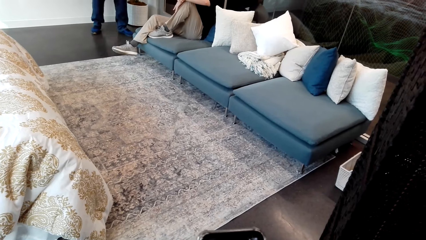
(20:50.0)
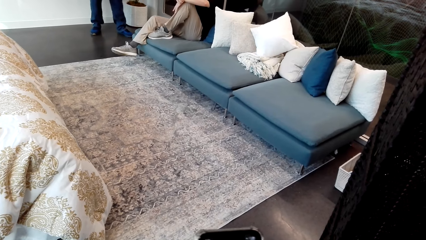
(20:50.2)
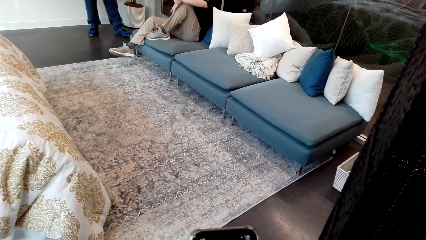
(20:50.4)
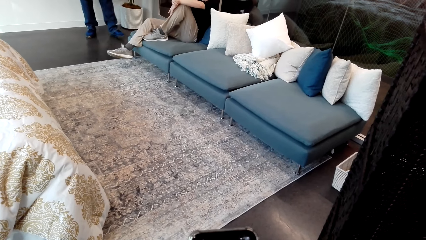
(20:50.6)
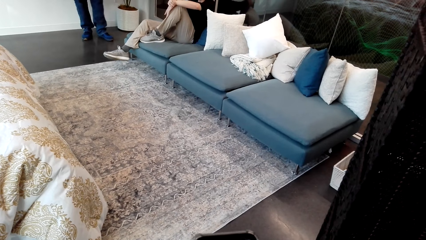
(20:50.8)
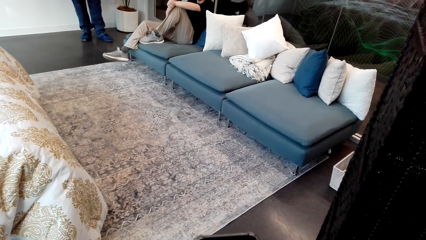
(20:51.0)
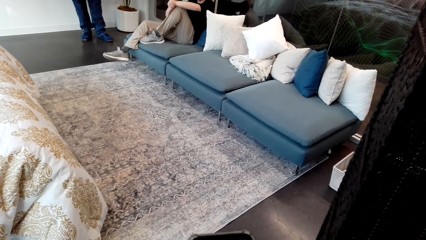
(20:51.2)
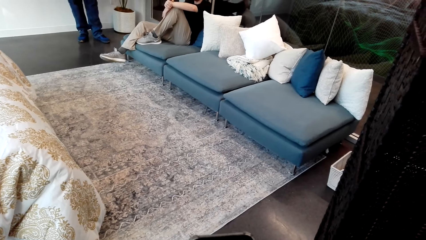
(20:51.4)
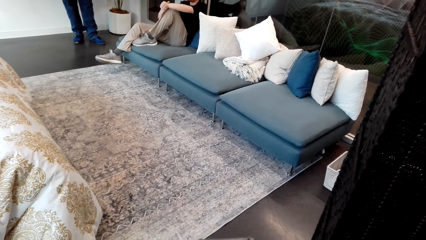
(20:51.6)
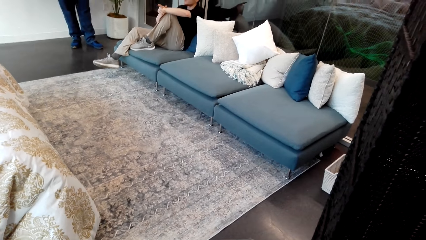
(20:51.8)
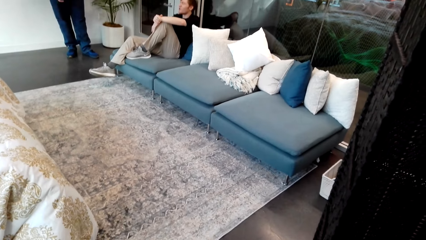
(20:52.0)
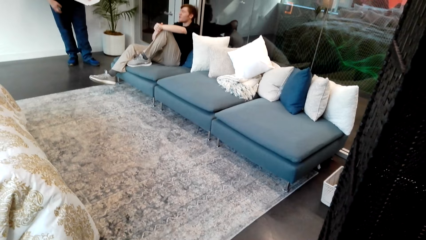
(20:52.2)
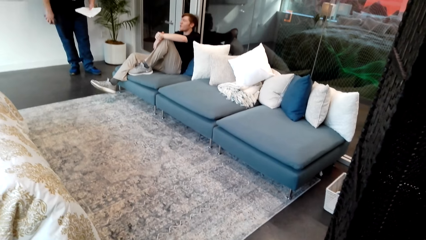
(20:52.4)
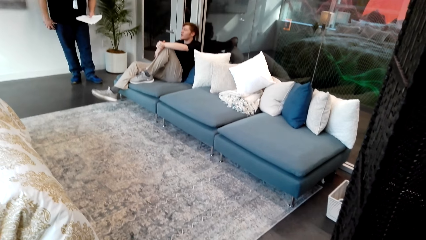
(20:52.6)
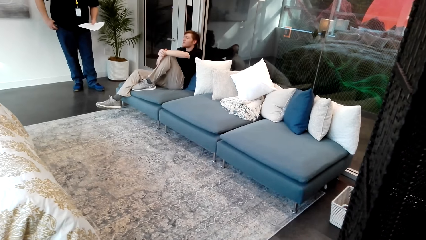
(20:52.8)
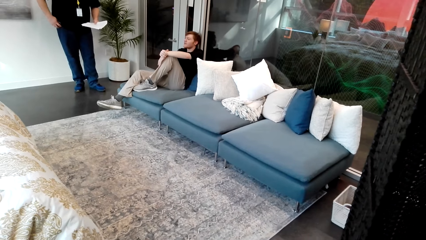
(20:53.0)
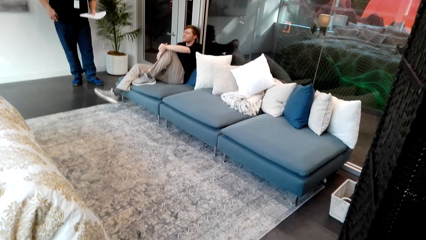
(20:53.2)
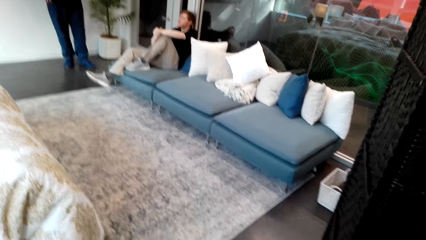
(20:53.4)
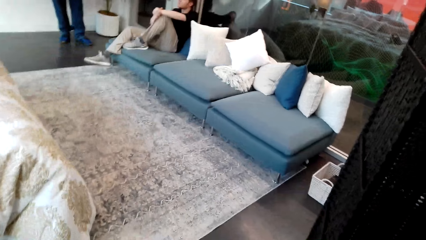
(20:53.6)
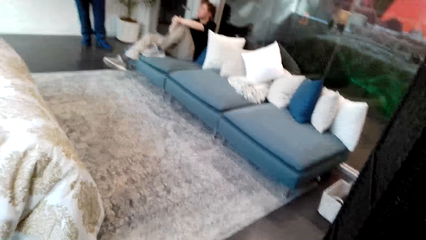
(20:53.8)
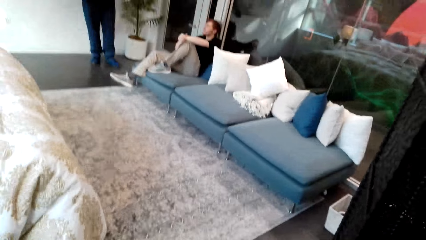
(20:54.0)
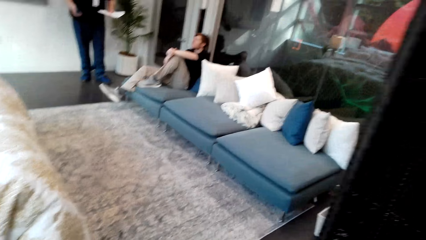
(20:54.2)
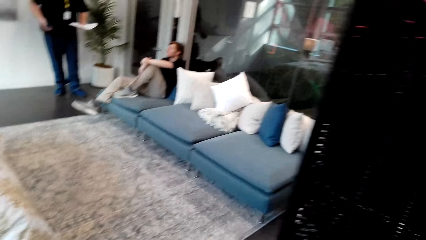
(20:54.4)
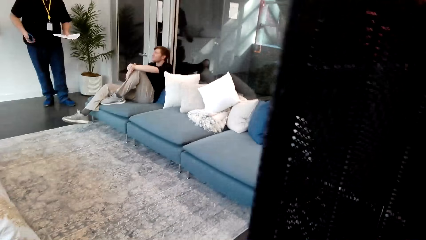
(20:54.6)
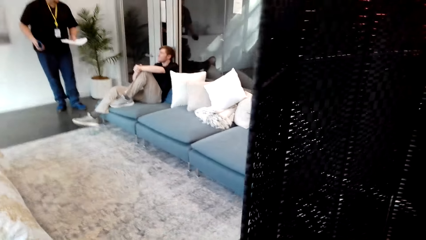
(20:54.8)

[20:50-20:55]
A man sits on the chair. A person holds his pocket. Another man holds a book.

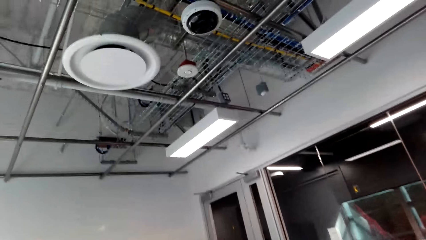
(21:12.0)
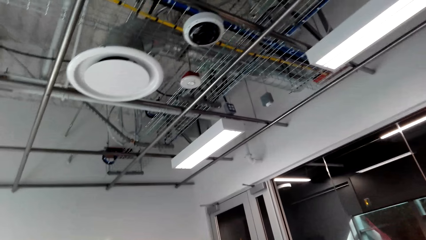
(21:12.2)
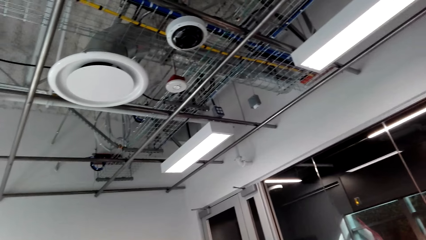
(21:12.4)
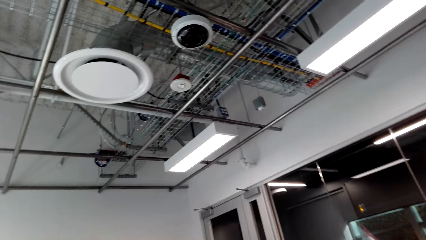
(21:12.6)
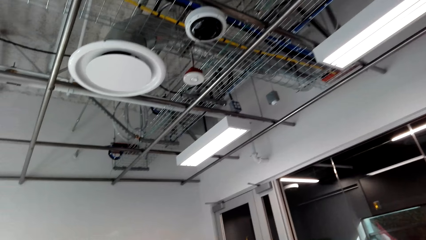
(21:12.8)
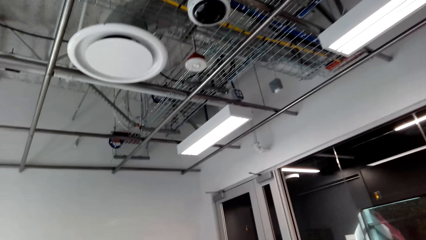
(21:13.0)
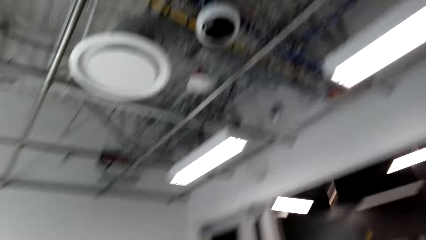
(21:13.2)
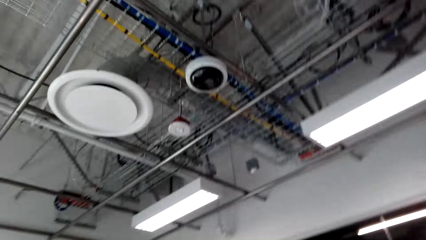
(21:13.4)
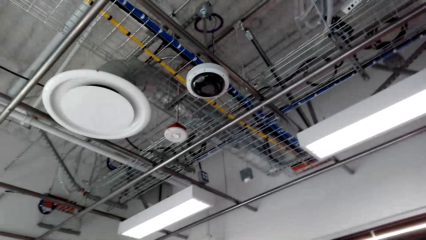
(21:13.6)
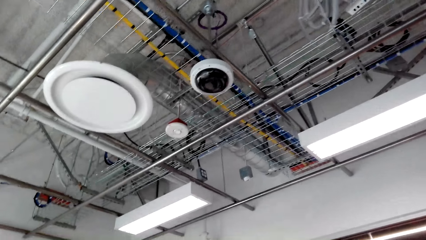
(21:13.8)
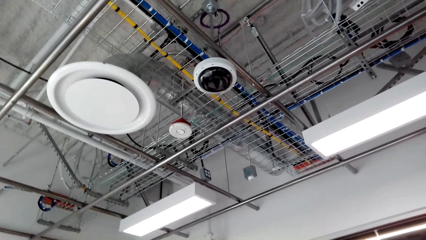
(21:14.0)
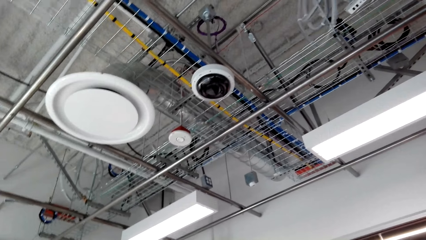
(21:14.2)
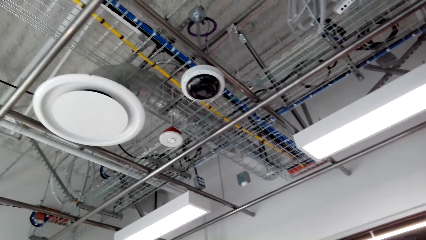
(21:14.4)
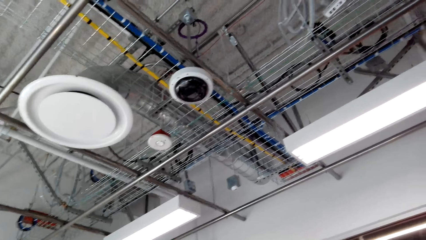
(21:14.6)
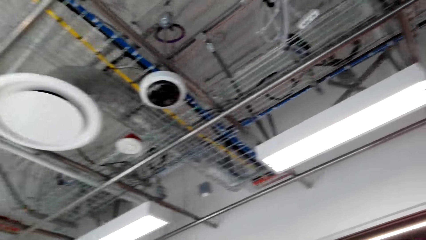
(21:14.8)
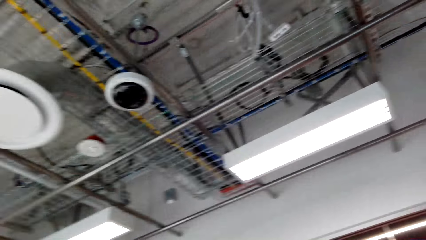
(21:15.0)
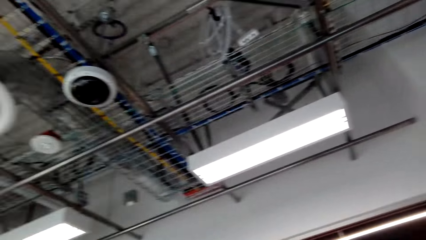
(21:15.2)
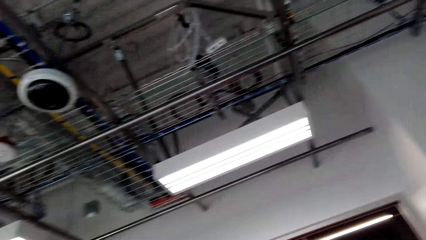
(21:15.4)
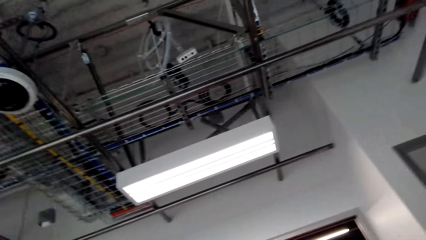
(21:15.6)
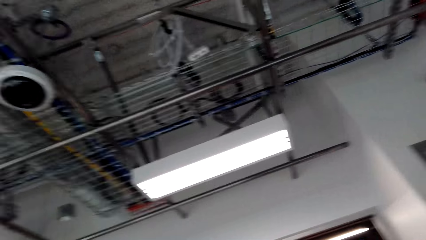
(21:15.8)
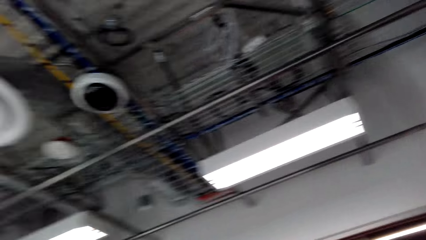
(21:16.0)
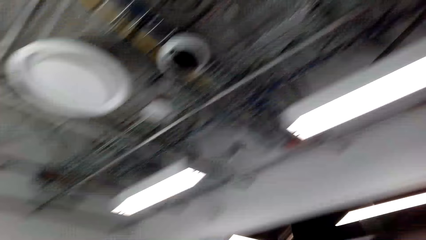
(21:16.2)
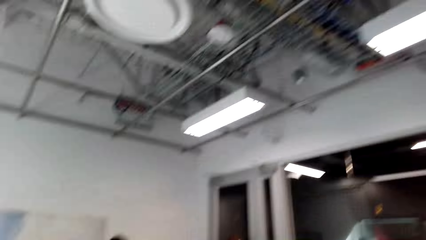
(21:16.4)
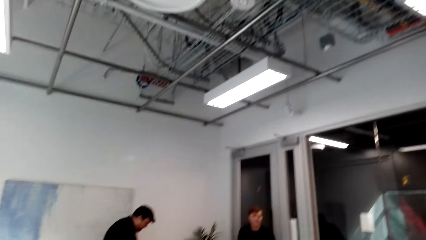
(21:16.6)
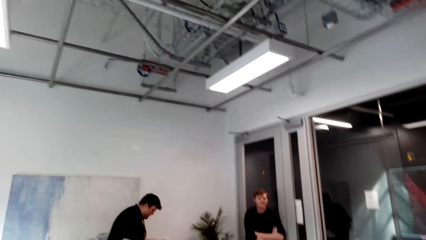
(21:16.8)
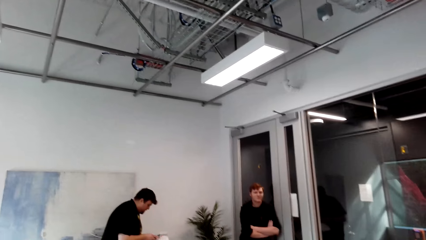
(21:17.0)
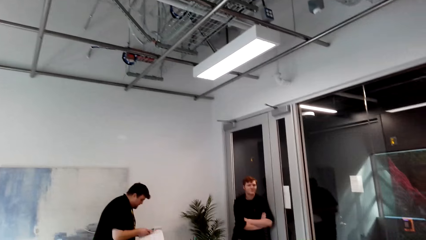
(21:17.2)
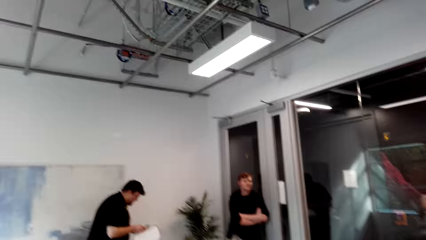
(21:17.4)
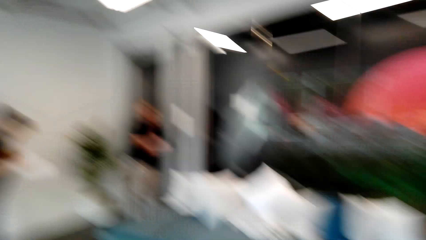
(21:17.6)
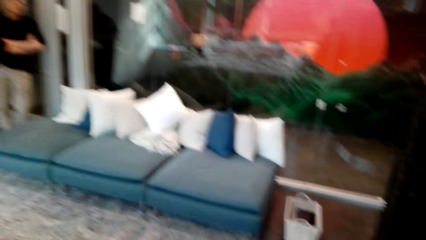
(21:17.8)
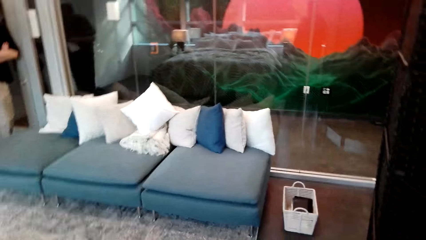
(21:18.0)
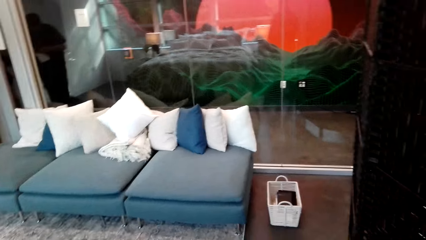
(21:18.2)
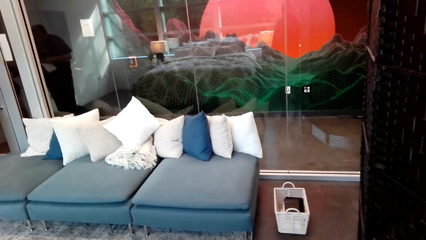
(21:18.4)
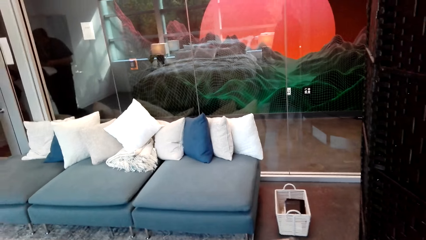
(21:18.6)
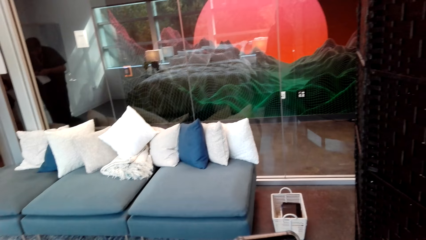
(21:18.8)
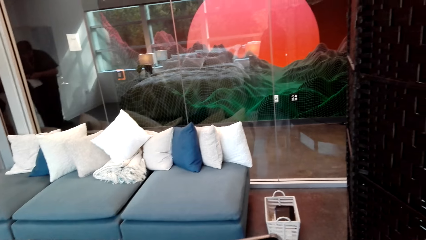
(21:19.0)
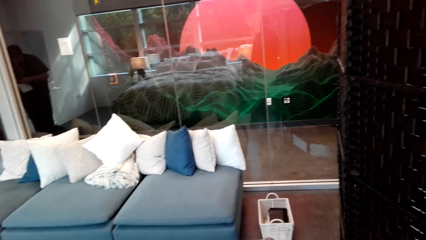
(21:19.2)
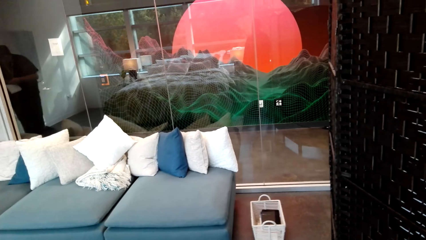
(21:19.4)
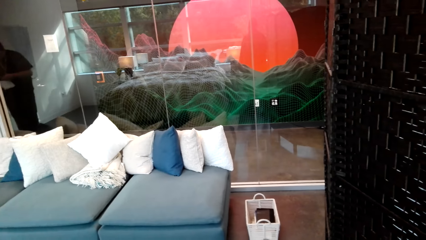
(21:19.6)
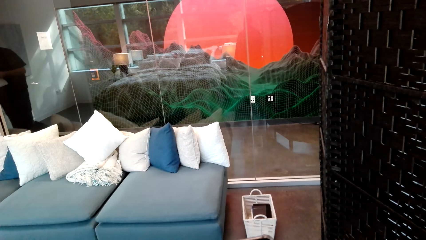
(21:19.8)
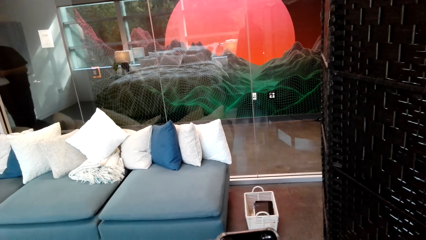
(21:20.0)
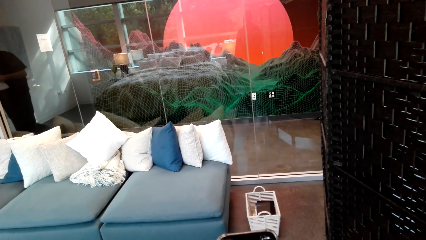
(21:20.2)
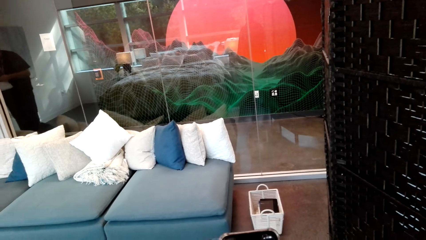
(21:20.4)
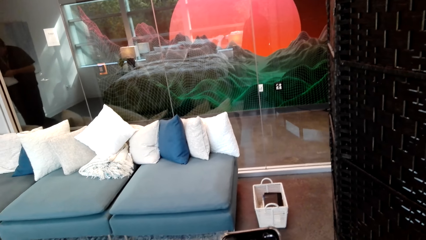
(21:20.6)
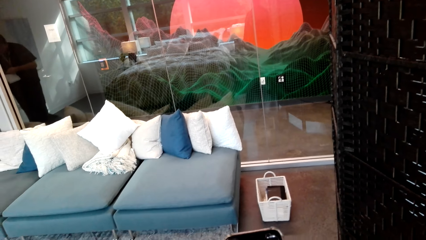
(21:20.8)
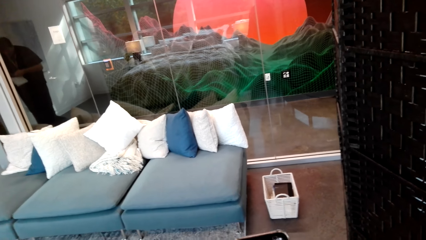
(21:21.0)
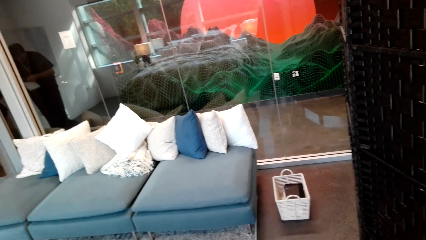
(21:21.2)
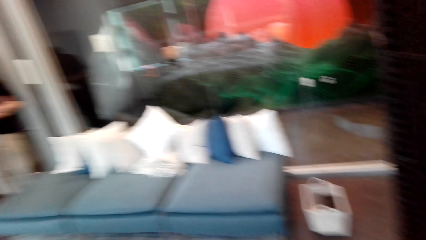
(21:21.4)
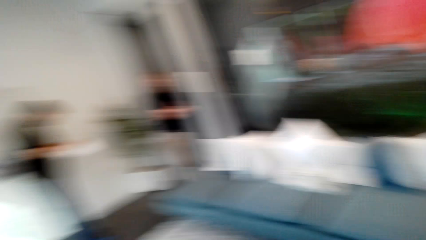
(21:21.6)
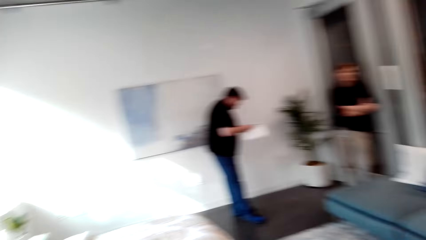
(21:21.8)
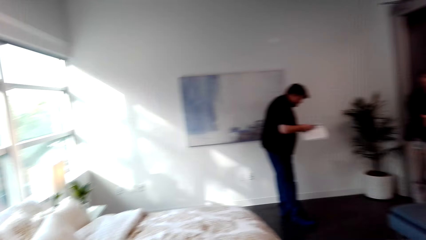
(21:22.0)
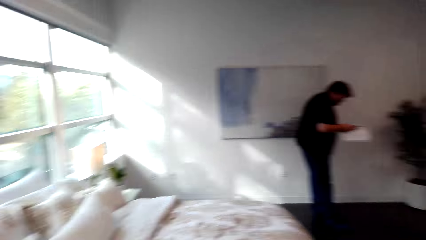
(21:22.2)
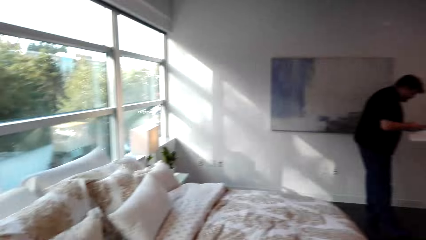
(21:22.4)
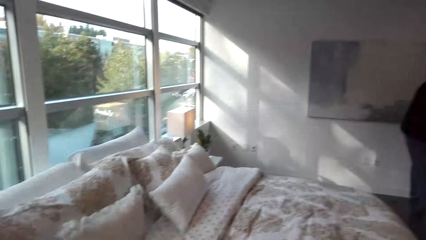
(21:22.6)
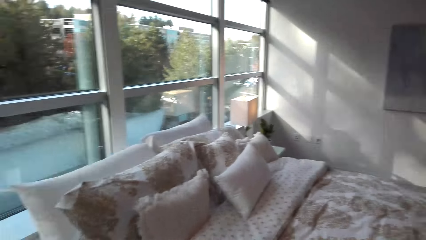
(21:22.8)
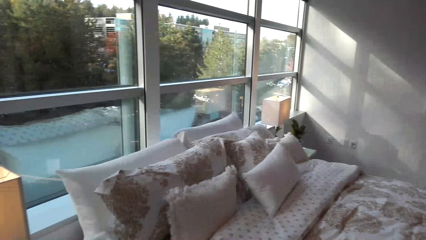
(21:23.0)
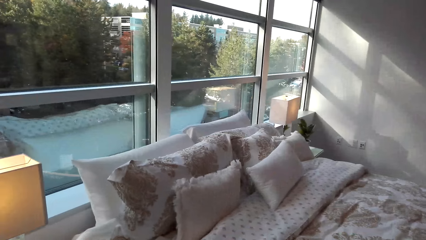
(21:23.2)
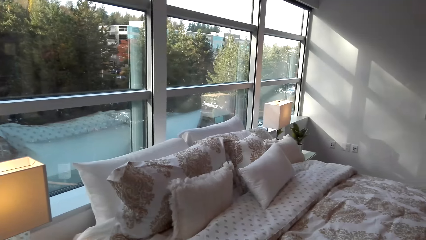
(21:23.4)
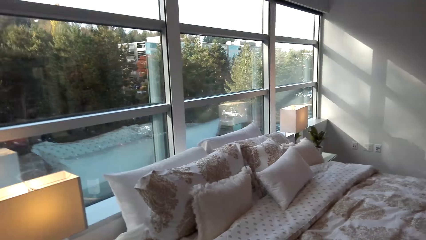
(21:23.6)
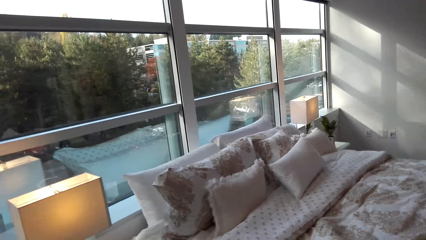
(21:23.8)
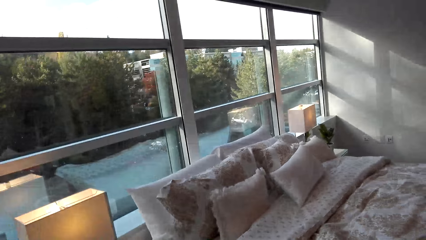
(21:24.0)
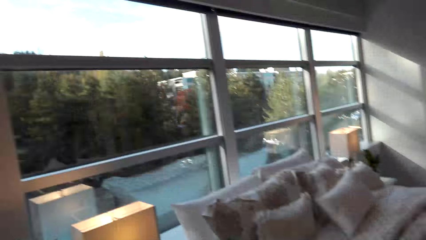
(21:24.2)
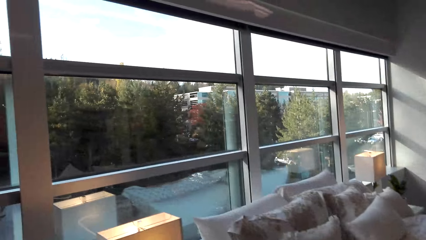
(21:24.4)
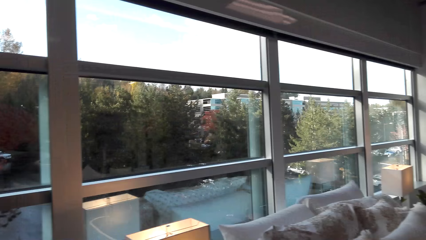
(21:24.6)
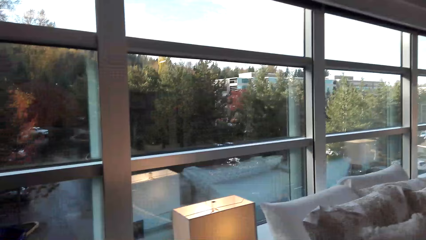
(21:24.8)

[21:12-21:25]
The camera wearer looks at the ceiling. A person looks at the camera wearer. Another person looks at his papers. The camera wearer looks at the couch. They dial a phone. A man leans on the wall. The camera wearer looks at the window.
